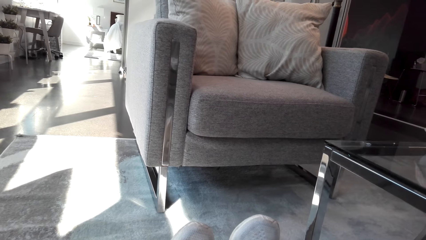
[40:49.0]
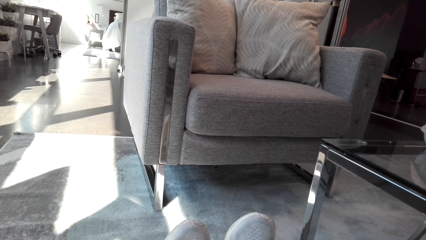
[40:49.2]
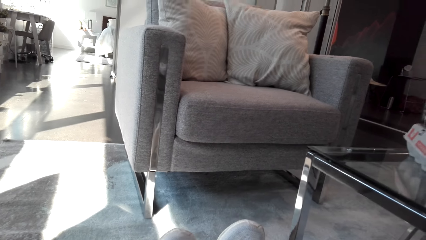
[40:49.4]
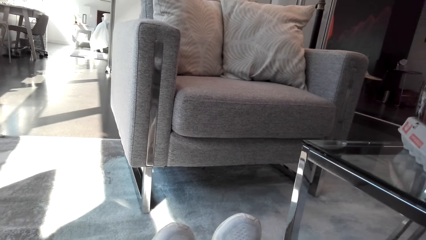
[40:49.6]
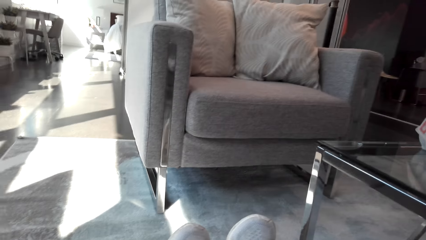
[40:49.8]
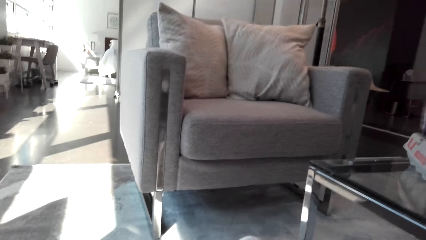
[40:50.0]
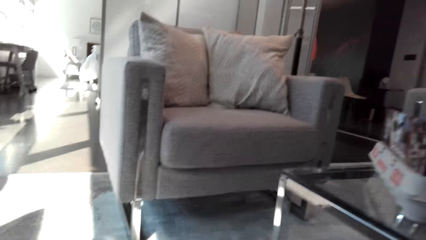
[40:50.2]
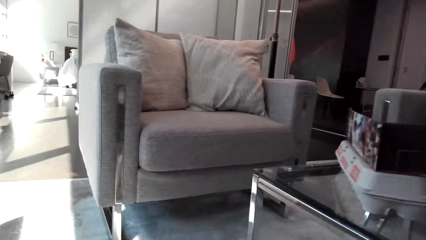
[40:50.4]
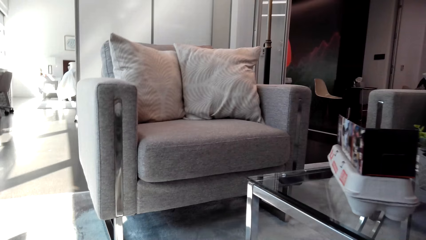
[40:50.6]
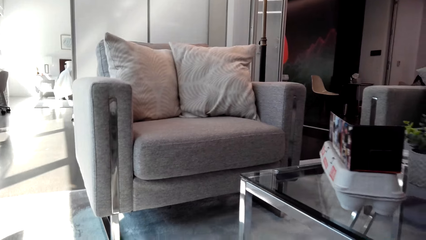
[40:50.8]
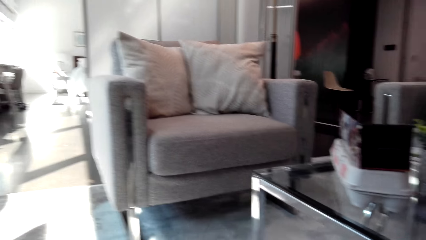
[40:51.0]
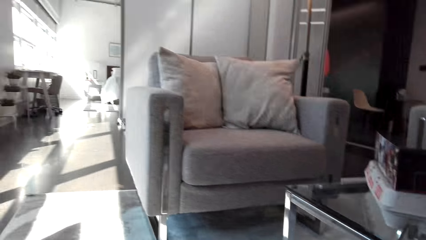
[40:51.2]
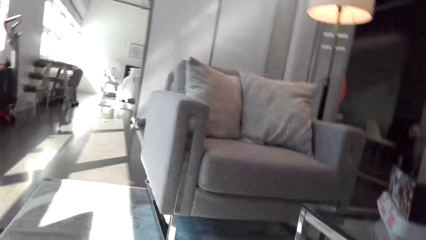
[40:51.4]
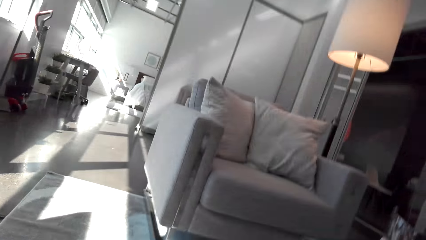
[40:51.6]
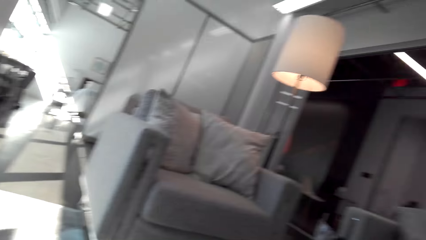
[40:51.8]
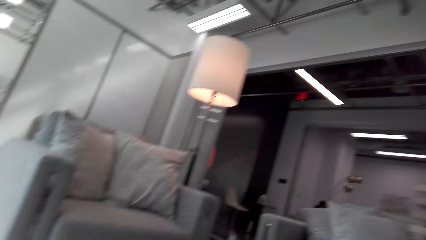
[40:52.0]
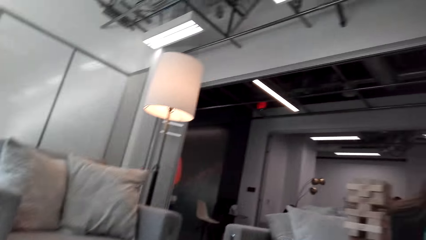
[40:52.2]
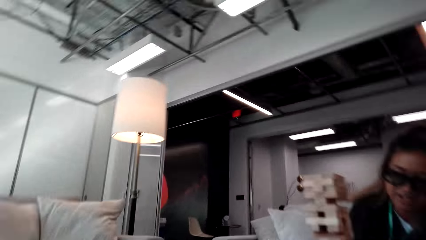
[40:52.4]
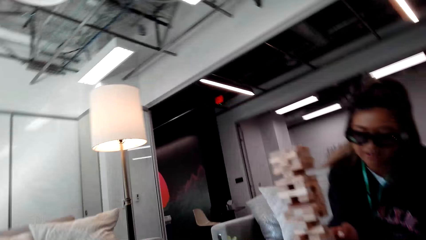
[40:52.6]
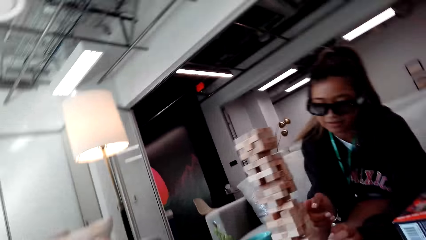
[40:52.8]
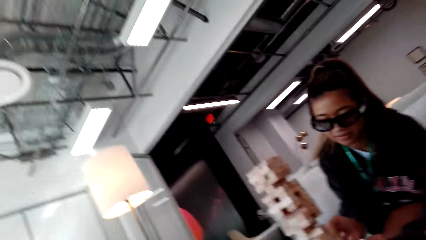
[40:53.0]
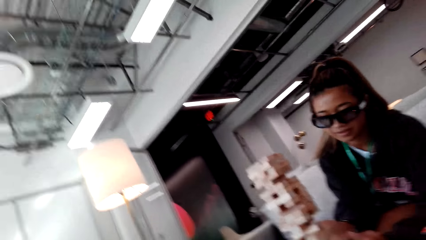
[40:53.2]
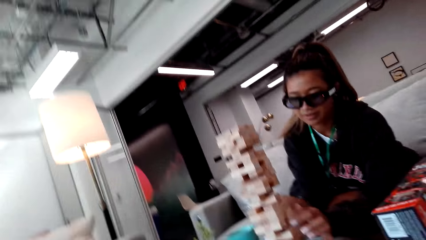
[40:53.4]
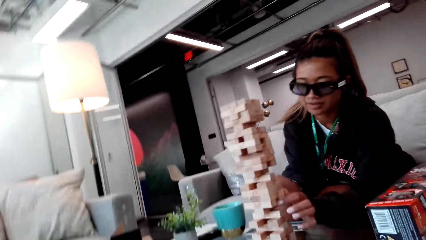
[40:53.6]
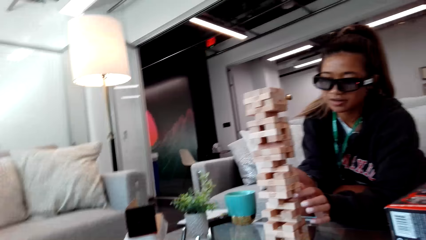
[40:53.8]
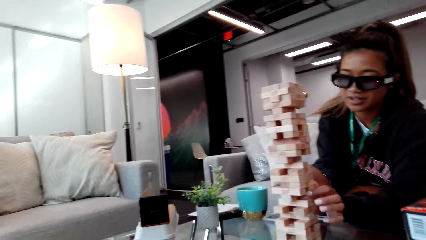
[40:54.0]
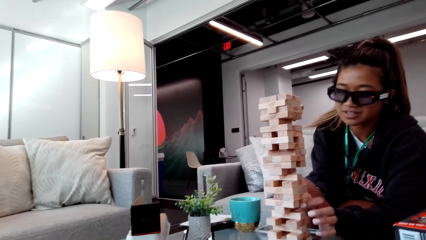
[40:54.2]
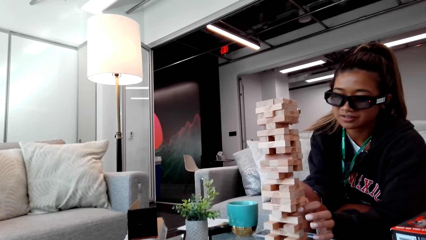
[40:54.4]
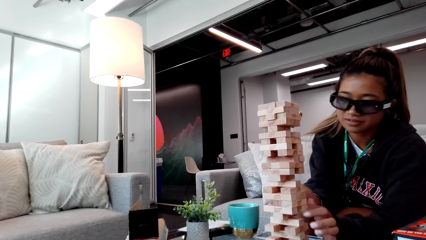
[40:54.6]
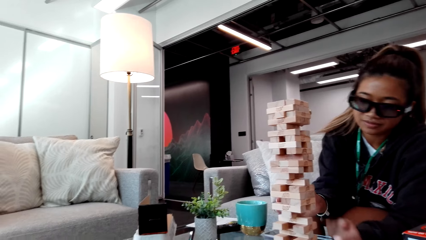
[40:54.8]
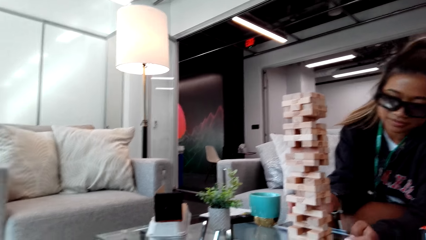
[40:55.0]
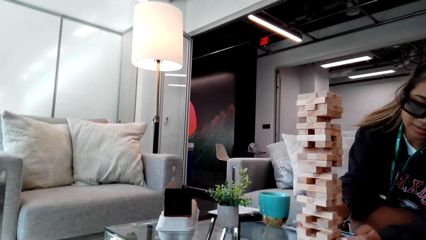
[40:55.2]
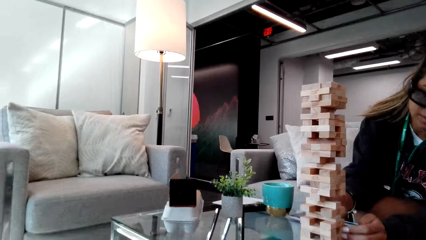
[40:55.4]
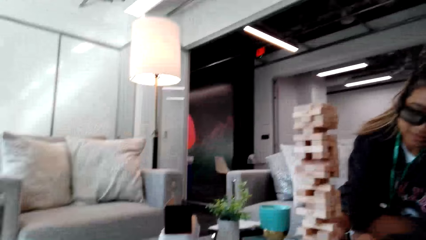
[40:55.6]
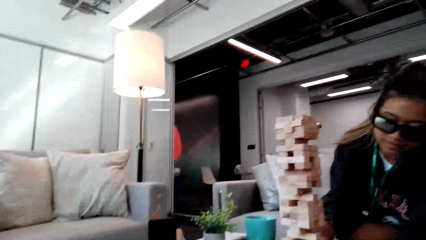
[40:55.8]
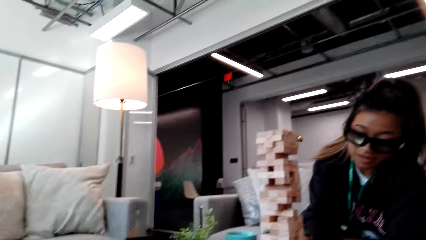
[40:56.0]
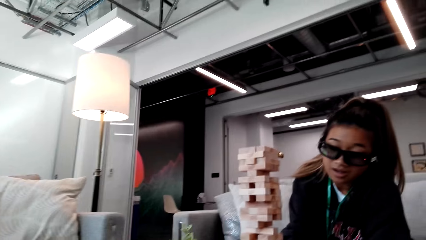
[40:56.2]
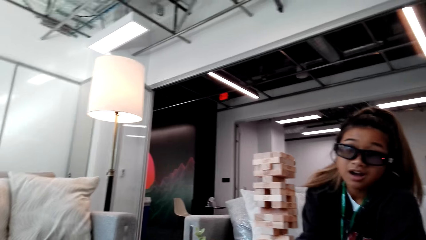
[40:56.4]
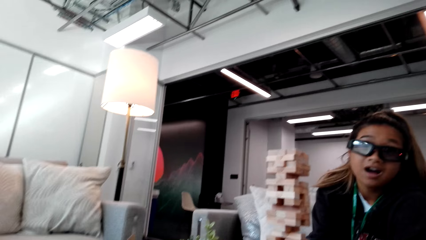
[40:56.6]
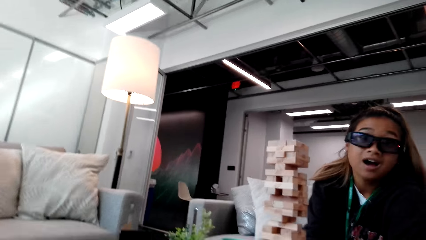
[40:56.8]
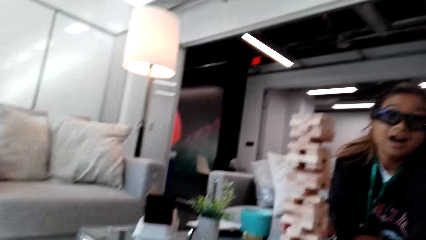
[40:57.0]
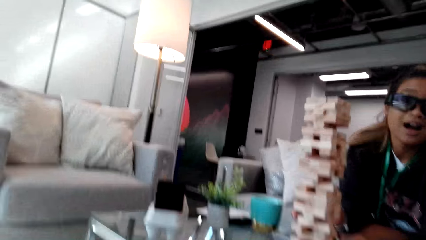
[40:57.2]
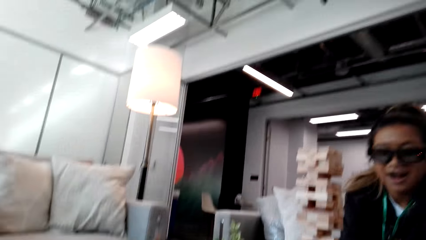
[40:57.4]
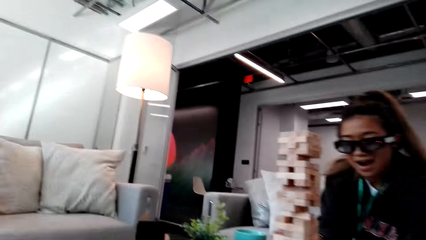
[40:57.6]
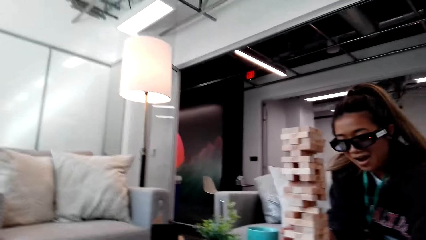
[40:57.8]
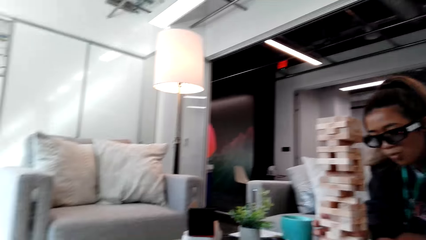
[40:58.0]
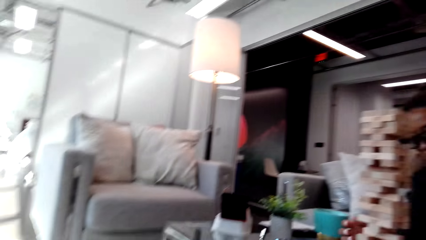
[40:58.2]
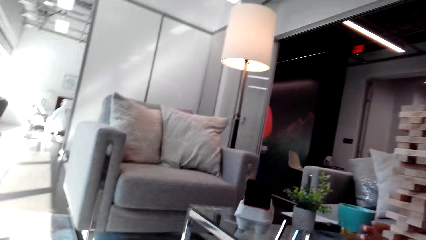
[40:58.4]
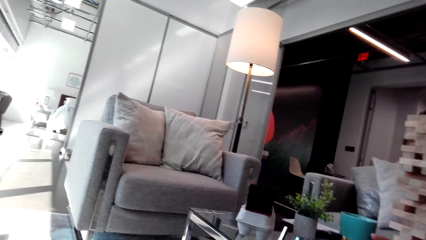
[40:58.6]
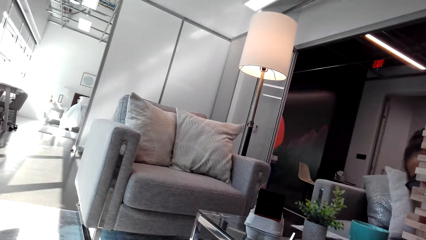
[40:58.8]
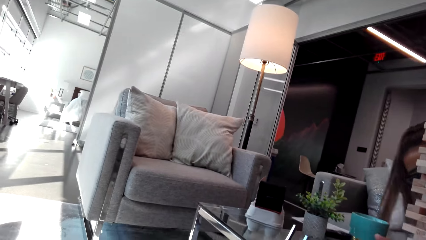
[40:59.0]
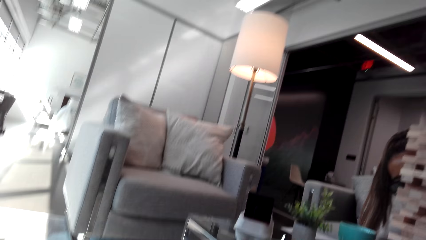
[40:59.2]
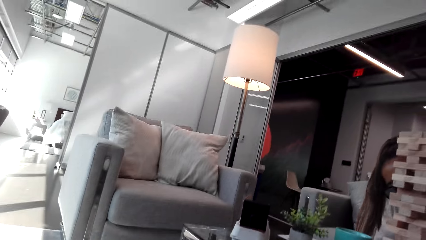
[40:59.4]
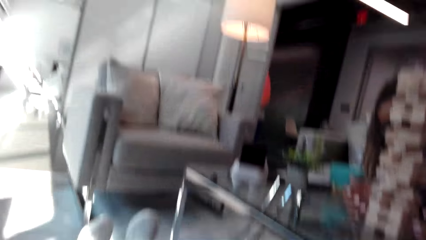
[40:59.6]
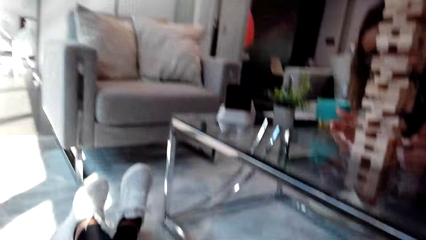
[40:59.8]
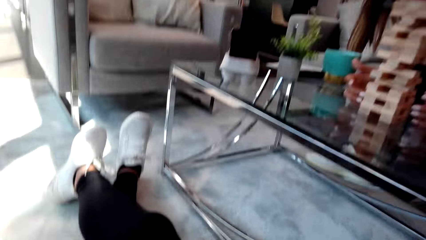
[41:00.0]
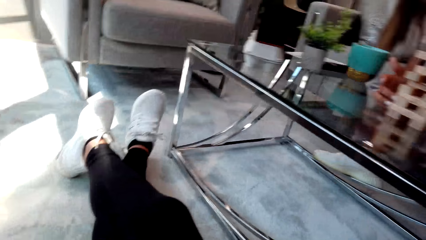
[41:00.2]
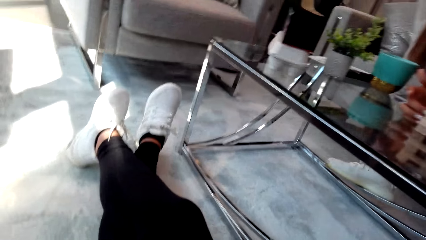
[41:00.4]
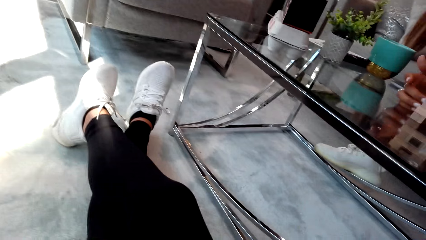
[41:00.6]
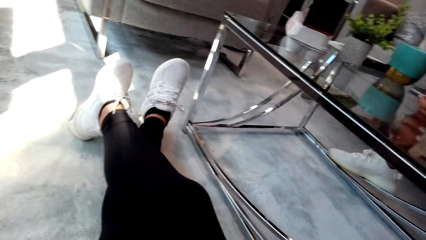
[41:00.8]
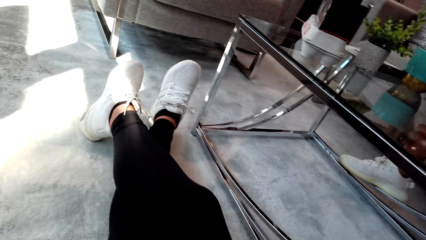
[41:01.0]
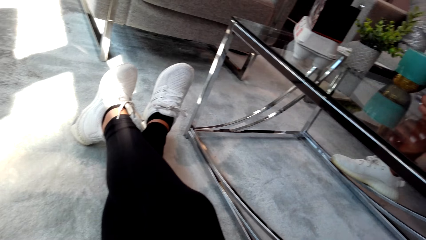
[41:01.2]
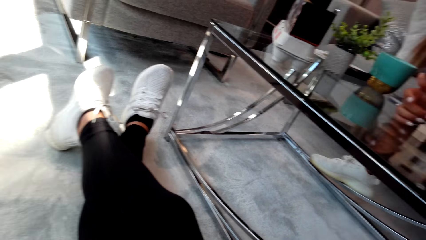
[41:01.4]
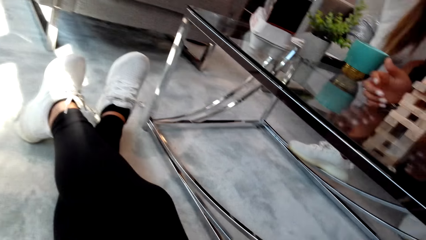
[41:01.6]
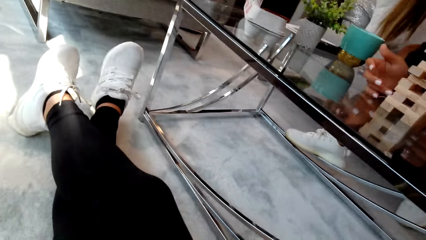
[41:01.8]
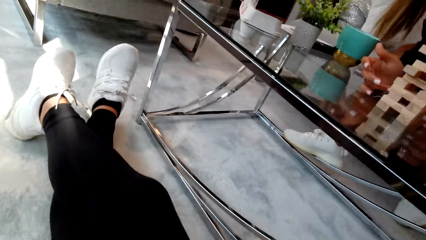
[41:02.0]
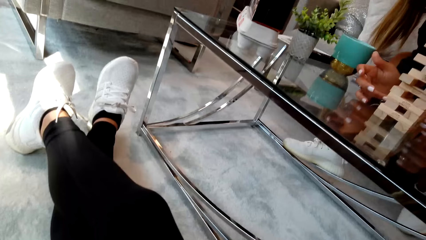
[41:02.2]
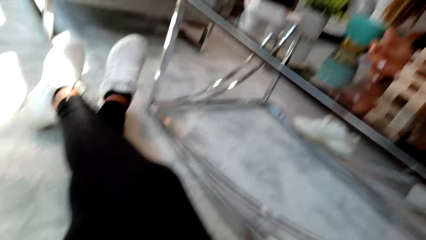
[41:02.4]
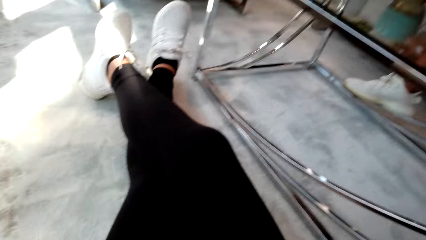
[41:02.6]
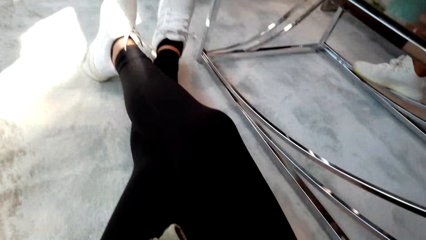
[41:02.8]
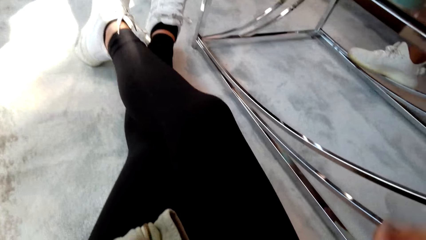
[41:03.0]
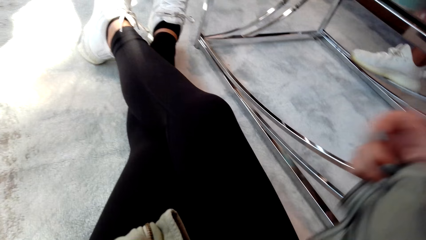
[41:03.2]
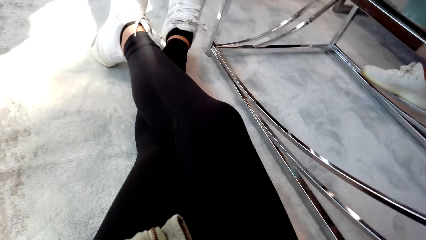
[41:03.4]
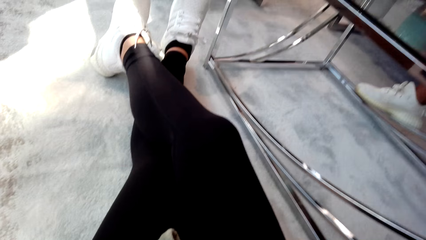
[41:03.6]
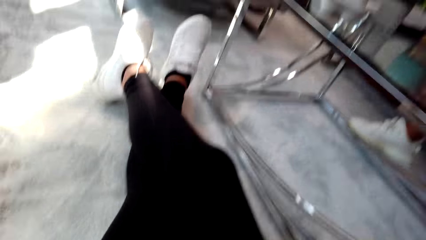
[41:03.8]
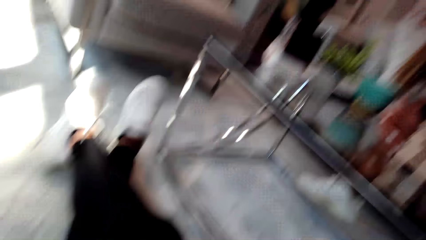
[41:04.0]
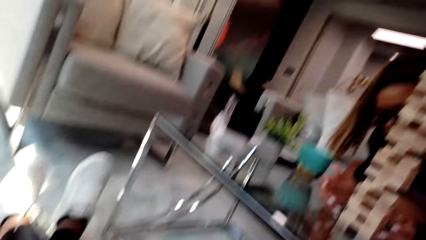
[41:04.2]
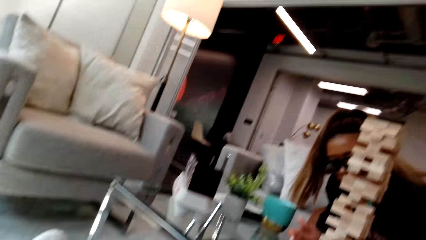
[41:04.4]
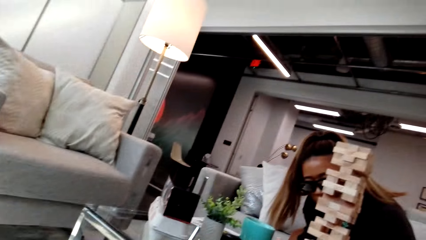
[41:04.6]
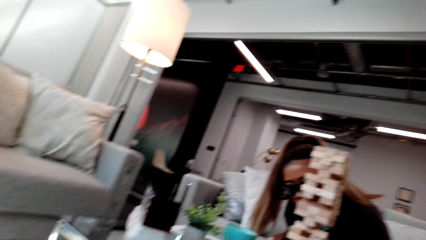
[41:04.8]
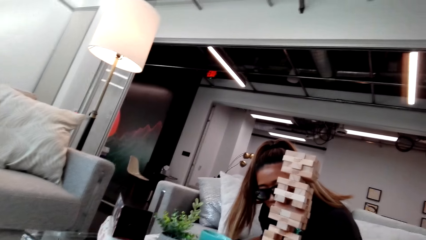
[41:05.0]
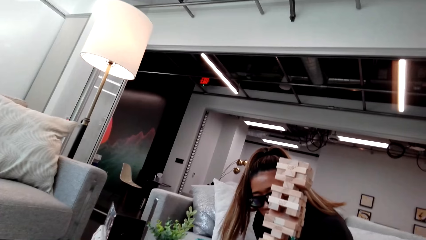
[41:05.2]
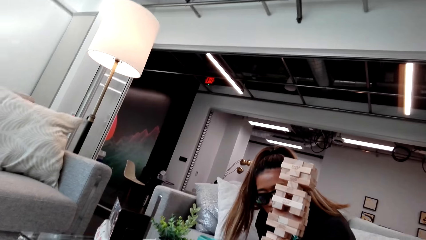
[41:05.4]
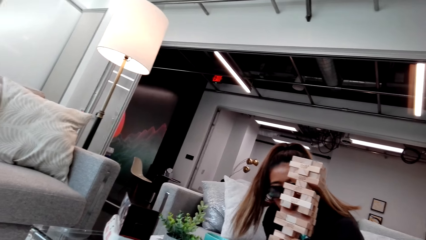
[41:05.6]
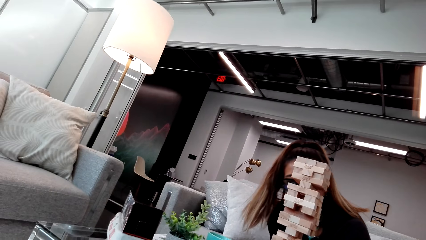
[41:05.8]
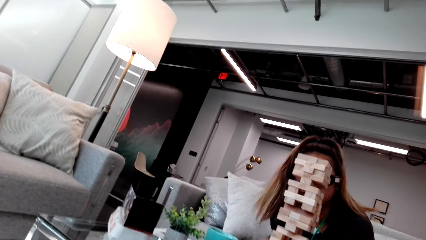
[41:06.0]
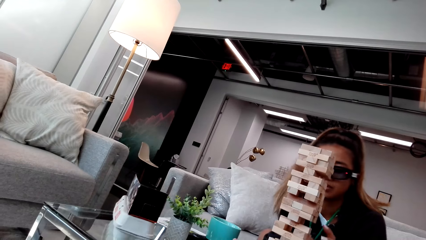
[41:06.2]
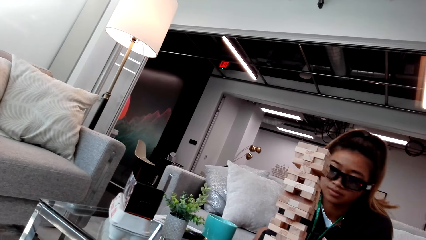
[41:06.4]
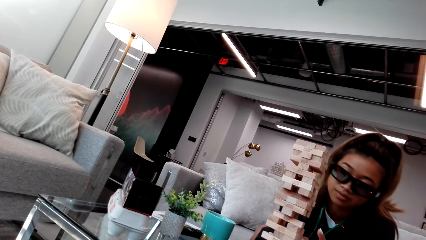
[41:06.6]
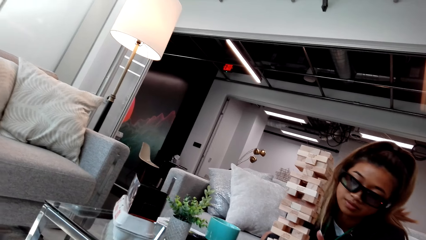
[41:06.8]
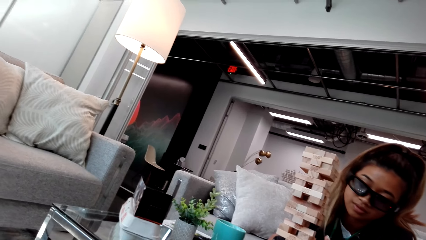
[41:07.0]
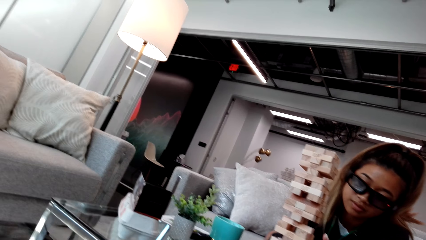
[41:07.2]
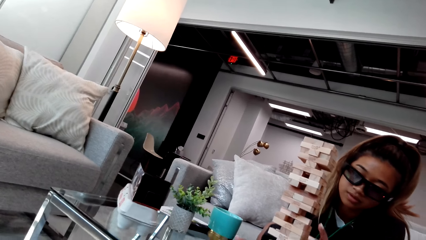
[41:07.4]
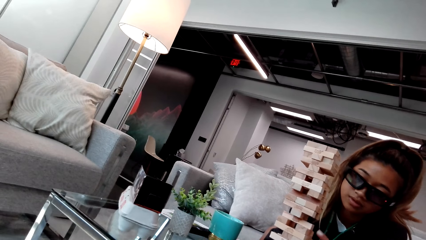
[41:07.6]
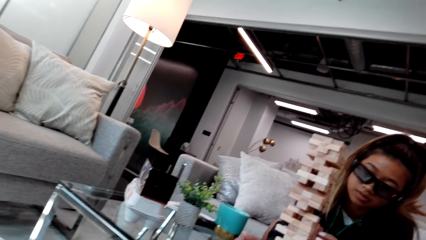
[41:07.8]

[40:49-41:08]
A person touches the wooden blocks. The camera wearer looks around the house. She looks at her legs. She looks around the house. She sits in the couch. The person touches the wooden blocks.
